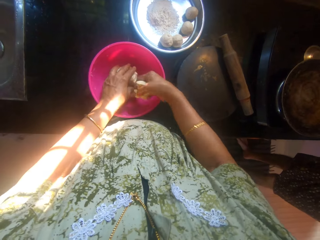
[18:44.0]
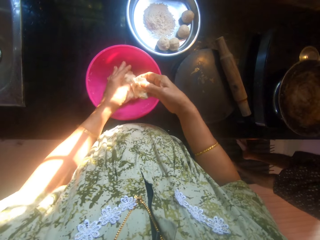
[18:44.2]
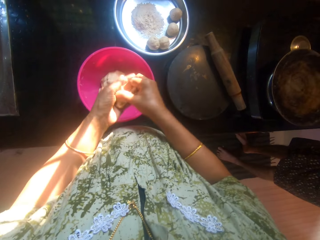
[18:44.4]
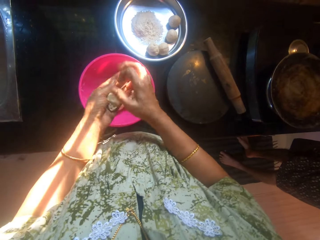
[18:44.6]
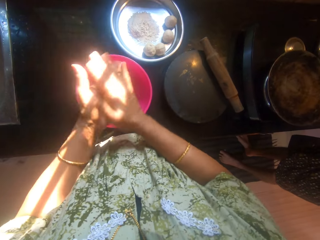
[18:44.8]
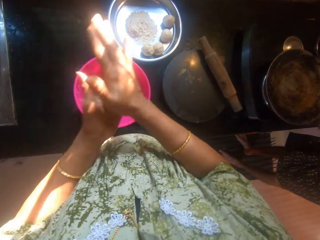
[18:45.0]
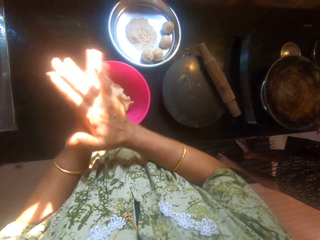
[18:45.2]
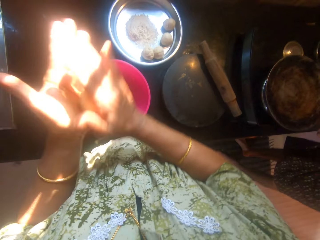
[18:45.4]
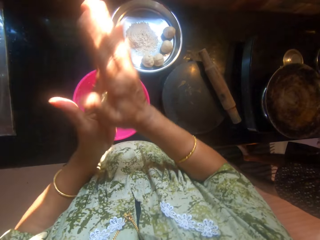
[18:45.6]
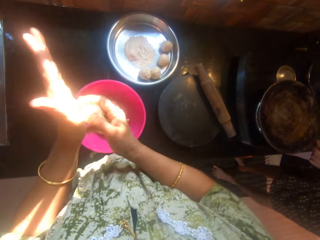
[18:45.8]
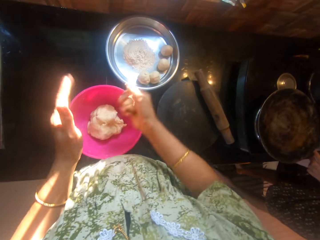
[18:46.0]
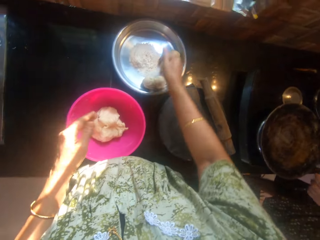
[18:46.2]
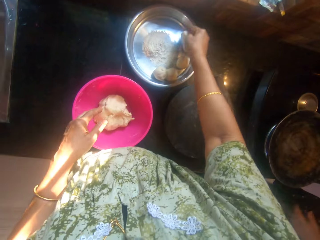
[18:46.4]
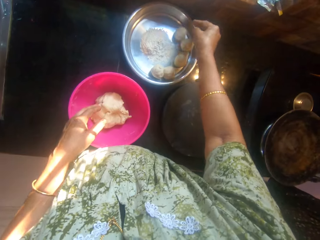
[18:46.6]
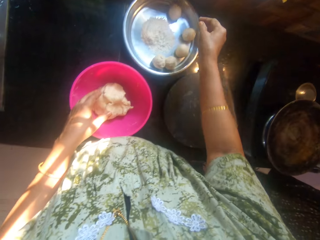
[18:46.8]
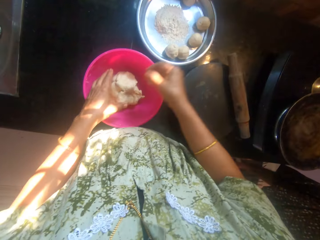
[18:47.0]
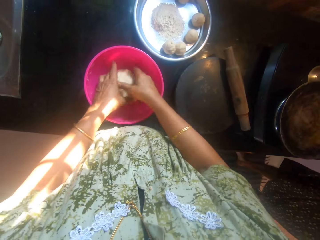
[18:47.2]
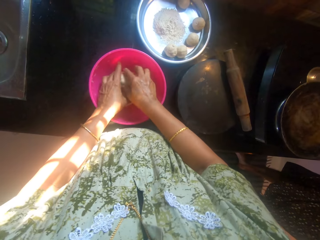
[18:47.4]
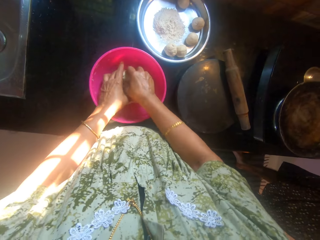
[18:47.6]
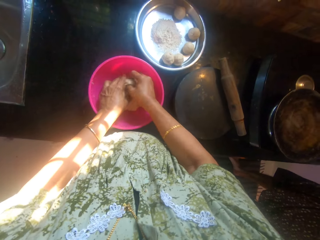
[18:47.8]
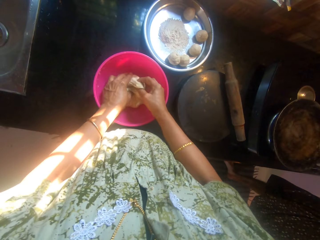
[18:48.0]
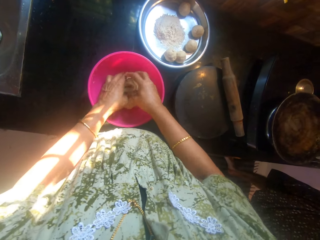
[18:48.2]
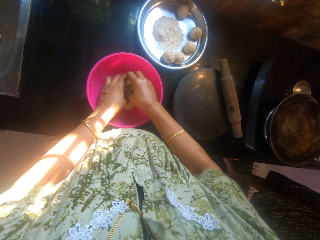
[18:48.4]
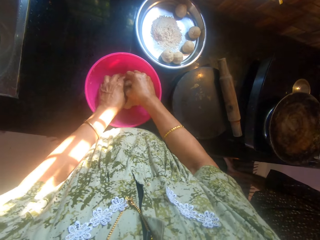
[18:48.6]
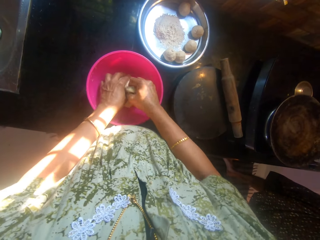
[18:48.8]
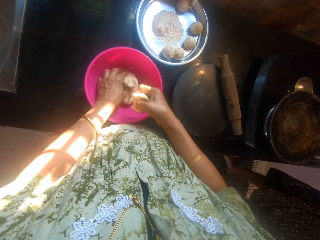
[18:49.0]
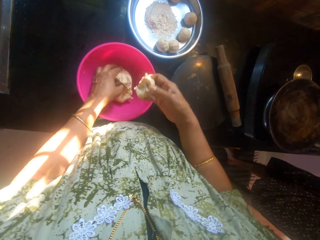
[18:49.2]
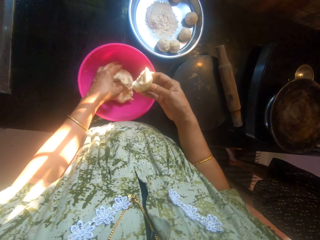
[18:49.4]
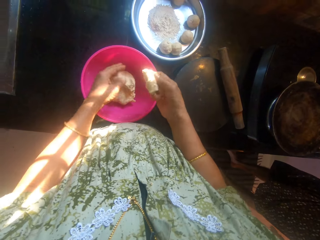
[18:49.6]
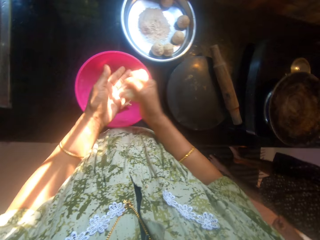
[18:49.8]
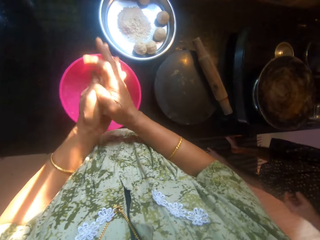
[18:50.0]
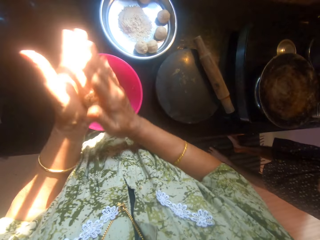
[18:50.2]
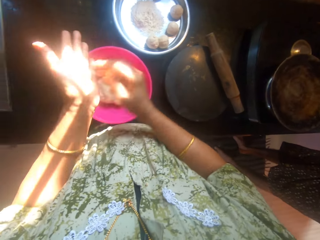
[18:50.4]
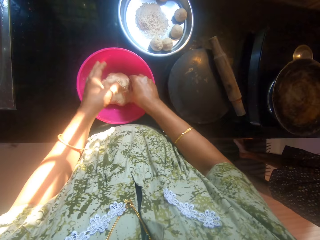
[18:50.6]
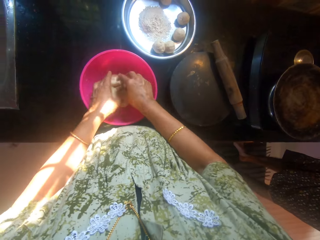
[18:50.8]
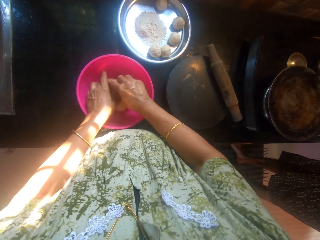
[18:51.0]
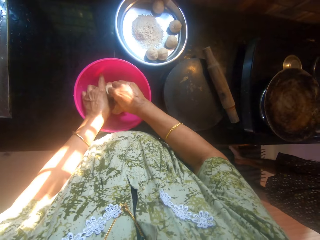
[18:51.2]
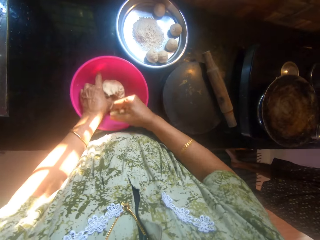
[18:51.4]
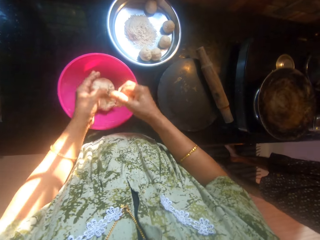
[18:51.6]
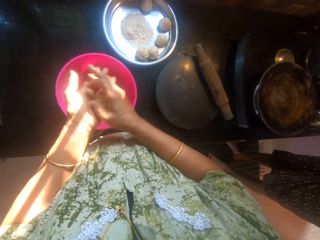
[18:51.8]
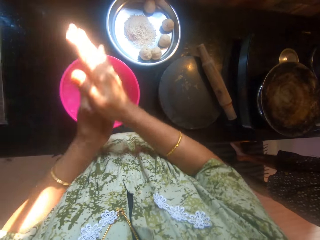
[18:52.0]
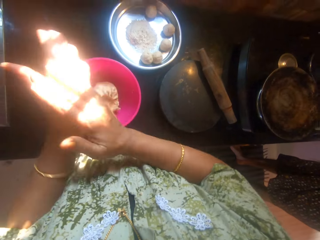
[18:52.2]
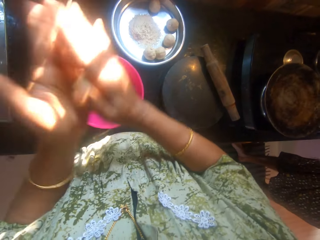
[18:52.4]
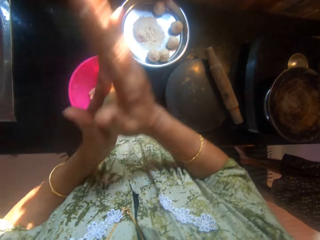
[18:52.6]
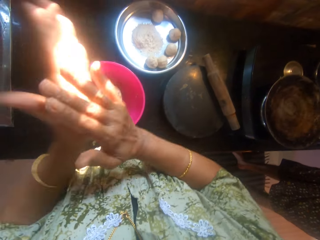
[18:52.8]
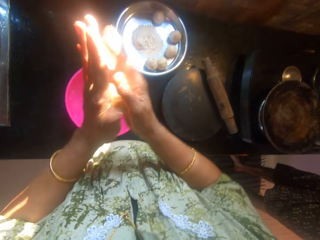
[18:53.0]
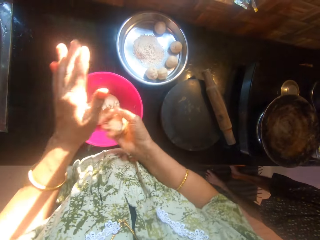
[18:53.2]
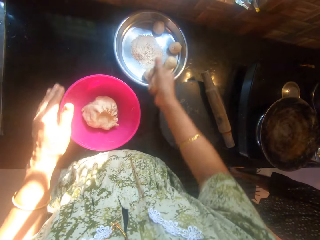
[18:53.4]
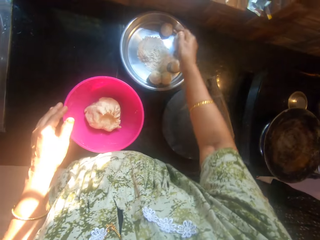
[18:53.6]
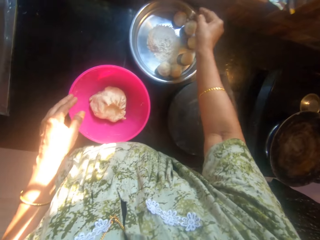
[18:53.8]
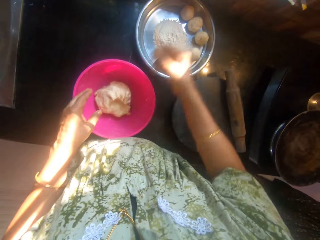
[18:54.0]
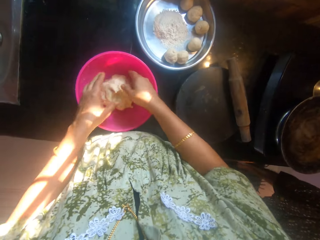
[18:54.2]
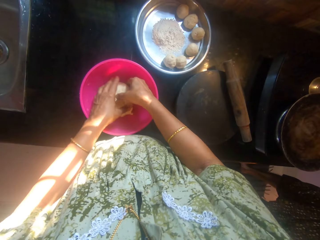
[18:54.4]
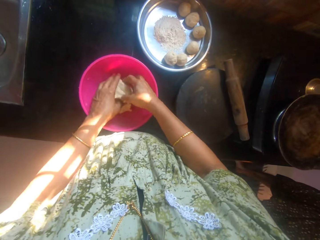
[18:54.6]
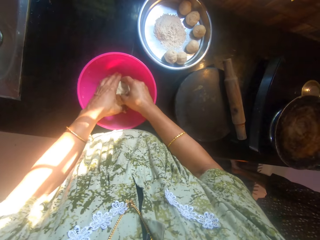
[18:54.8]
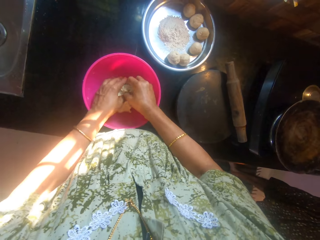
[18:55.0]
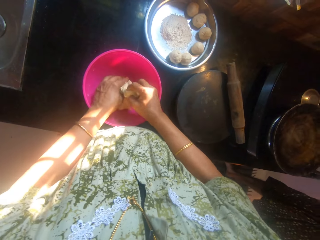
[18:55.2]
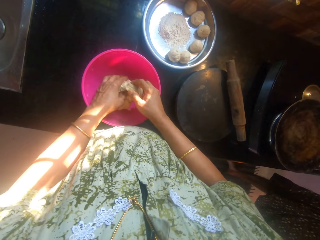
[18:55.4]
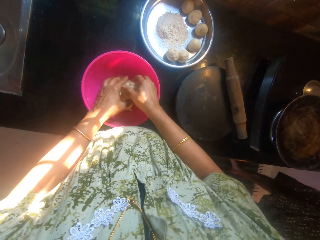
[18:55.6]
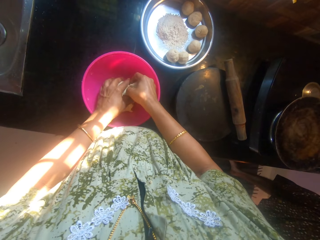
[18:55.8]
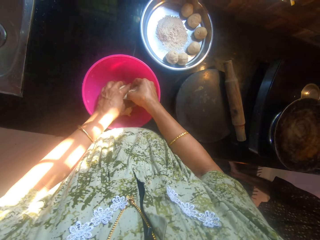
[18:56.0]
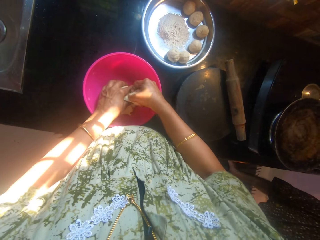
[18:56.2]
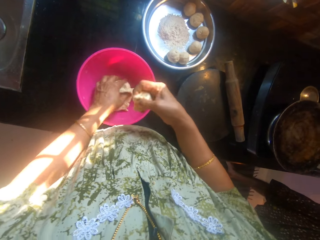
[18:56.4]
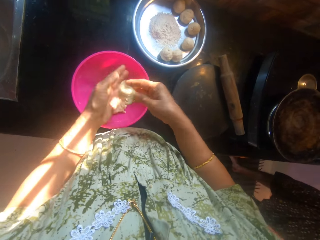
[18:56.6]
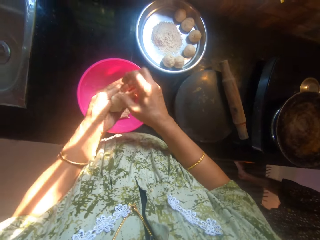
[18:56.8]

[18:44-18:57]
The camera wearer rolls the kneaded flour and kneads the dough with her hands. She drops the dough on a tray. She cuts out a lump of dough from the bowl. She rolls the kneaded flour and kneads the dough with her hands. She cuts the kneaded flour. She rolls the kneaded flour. She drops the dough on the tray. She cuts out a lump of dough from the bowl.

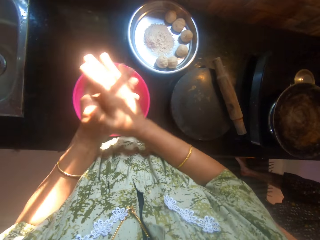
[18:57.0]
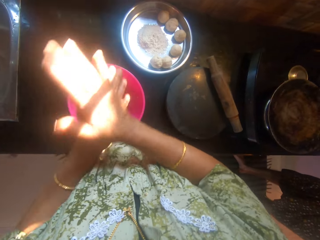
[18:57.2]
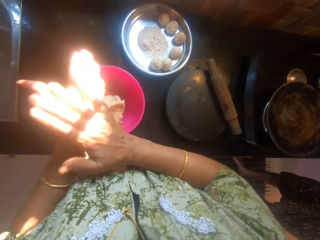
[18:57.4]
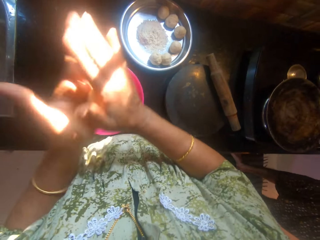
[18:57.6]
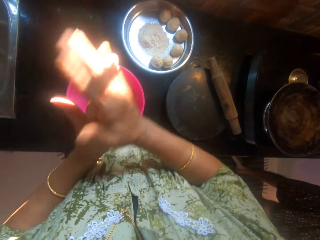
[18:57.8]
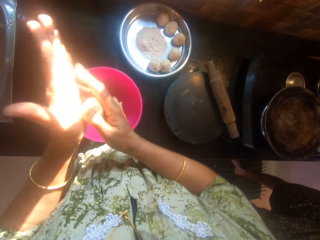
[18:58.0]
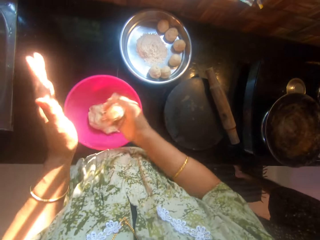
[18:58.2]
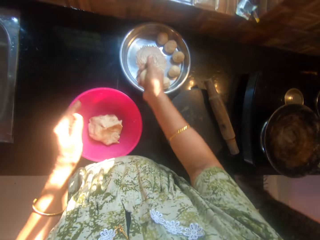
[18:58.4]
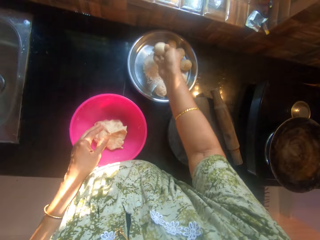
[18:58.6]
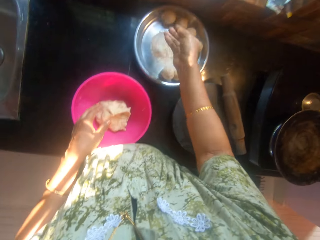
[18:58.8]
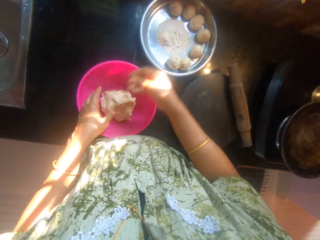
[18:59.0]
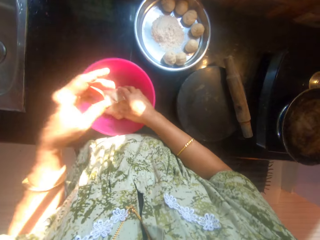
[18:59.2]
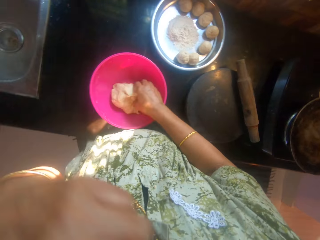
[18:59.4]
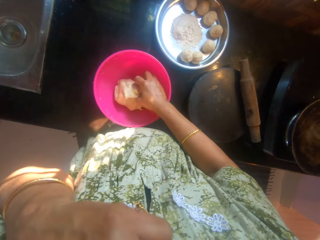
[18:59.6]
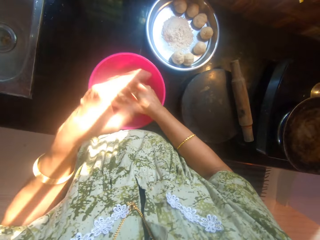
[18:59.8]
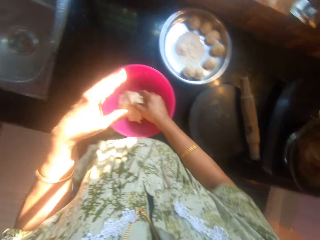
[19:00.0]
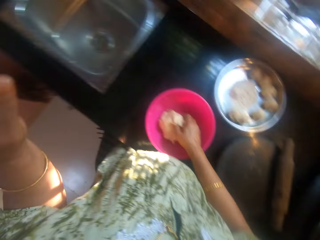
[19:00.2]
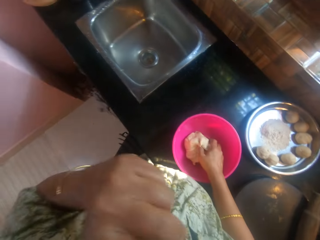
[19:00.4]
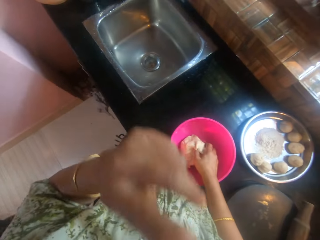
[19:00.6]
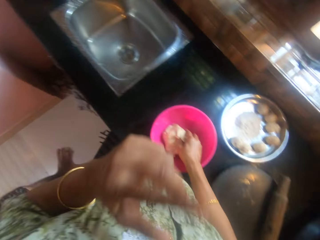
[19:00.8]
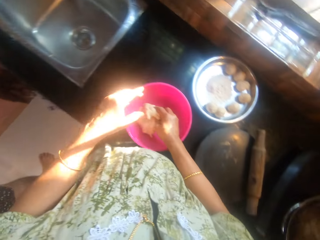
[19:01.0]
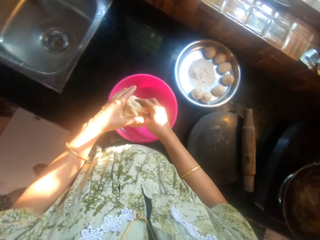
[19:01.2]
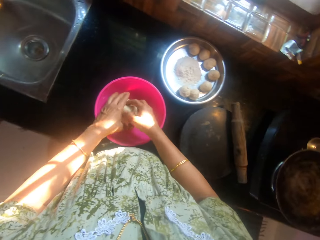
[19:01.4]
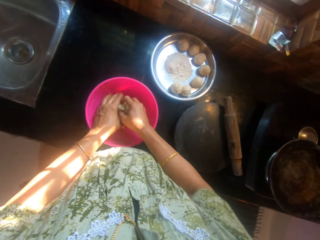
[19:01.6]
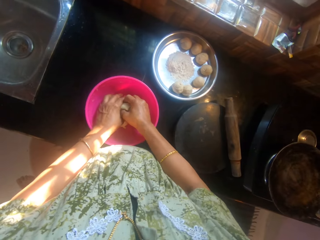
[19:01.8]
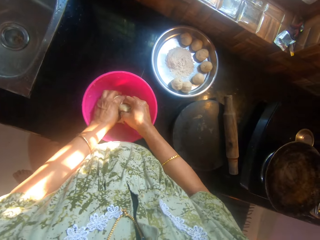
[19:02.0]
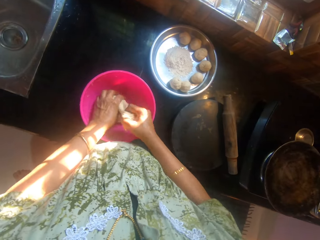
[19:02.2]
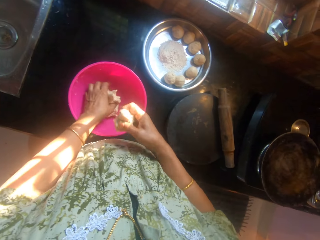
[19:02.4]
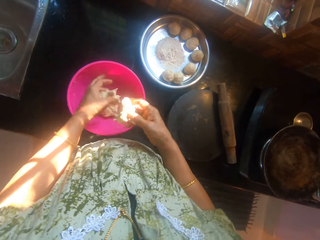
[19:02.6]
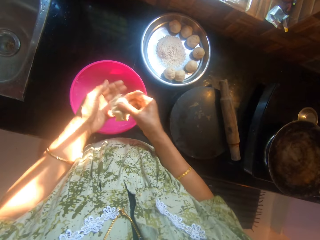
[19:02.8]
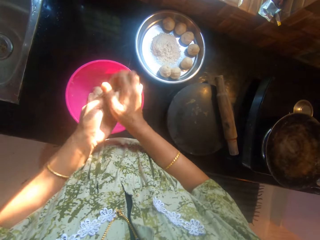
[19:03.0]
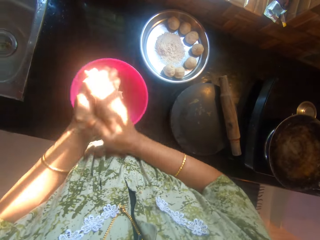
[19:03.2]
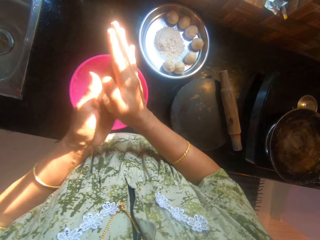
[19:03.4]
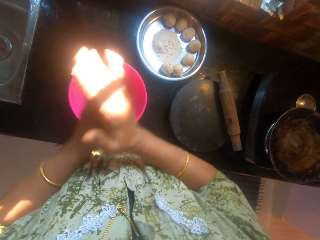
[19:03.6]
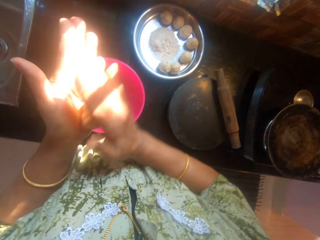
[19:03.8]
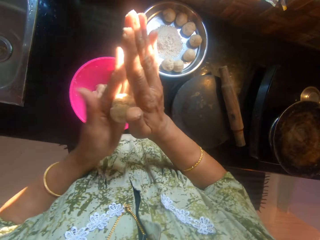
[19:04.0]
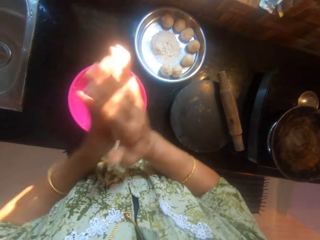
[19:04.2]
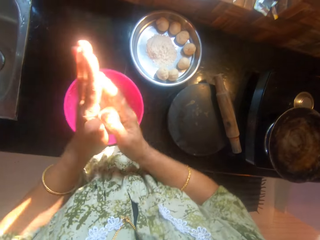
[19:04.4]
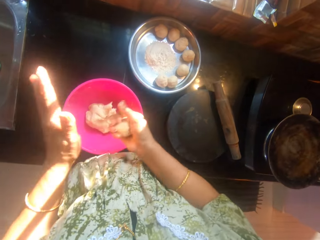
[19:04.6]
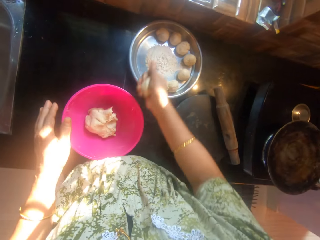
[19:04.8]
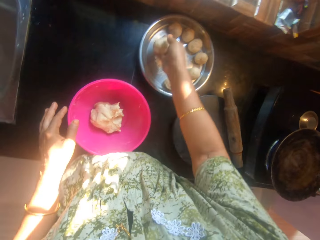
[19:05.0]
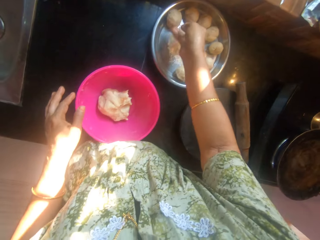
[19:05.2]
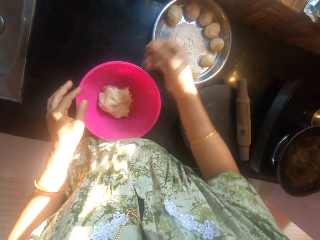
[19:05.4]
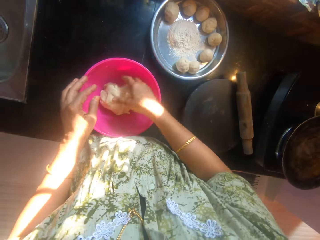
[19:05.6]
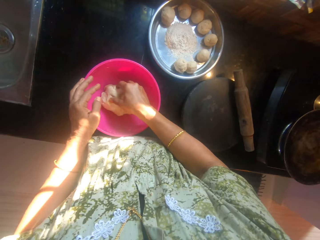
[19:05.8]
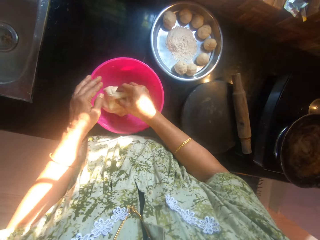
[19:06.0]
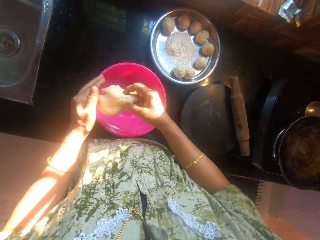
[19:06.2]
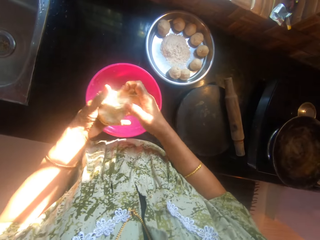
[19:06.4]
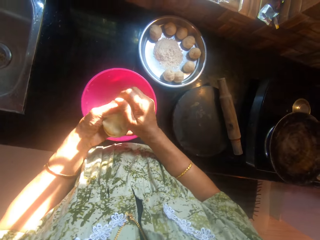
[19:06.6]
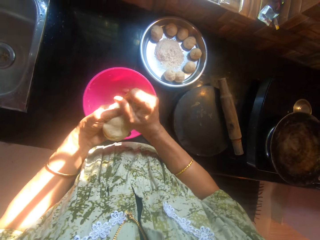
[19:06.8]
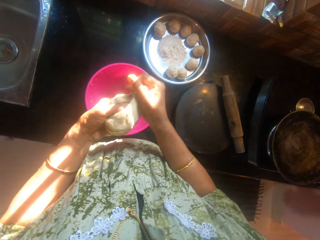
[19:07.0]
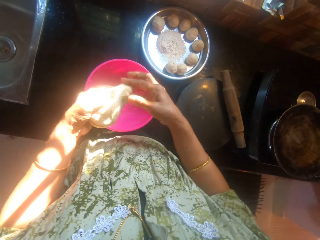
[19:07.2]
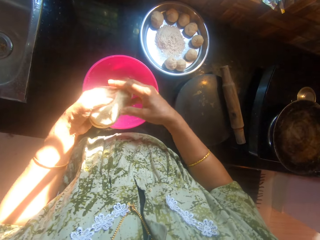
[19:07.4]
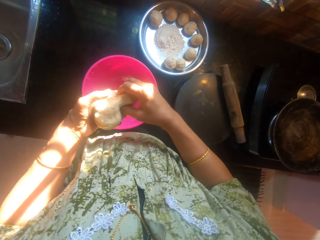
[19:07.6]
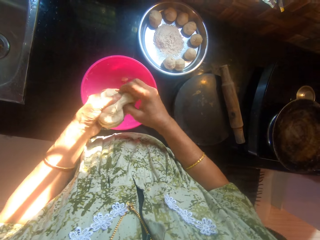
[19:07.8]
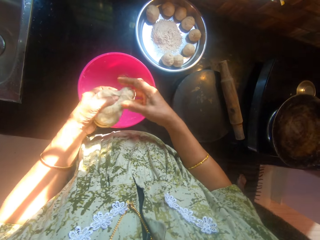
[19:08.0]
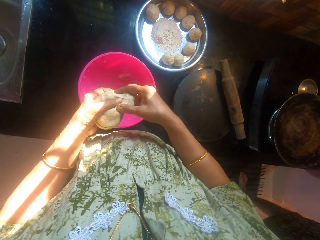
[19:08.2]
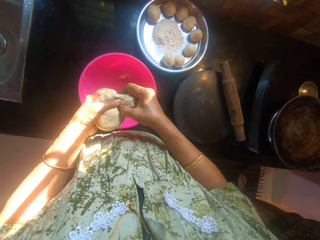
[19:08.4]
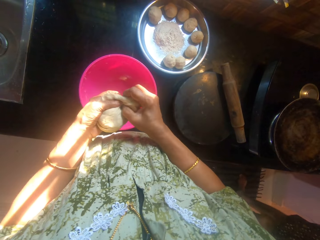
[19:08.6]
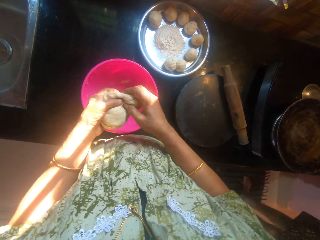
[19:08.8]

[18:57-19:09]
The camera wearer rolls the kneaded flour and kneads the dough with her hands. She drops the dough on a tray. She touches the face. She cuts out a lump of dough from the bowl. She kneads the dough with her hands and rolls the kneaded flour. She drops the dough on the tray. She picks up the dough from the bowl. She cuts out a lump of dough.
